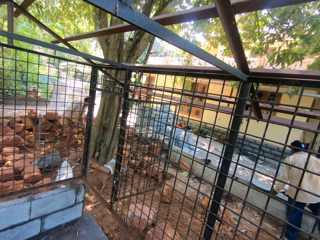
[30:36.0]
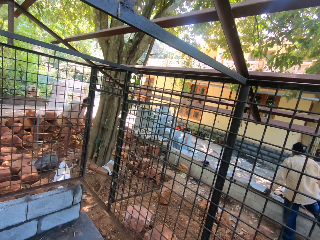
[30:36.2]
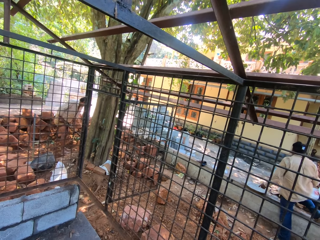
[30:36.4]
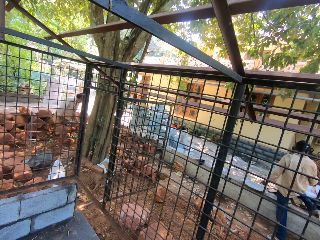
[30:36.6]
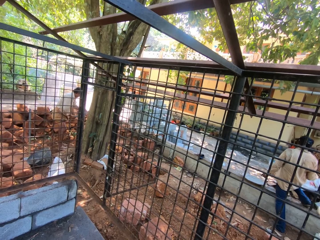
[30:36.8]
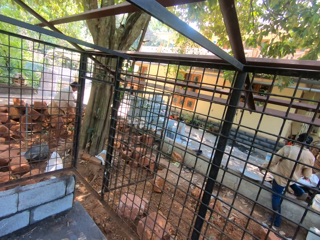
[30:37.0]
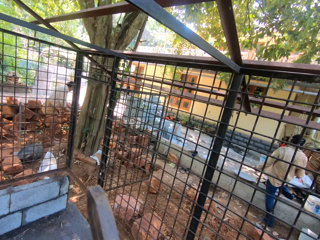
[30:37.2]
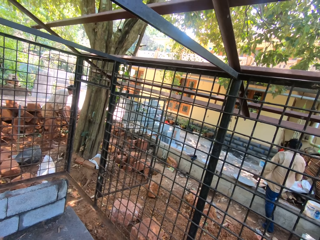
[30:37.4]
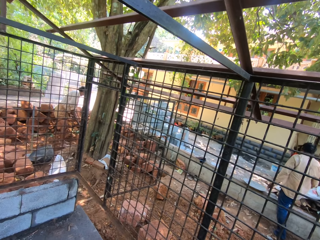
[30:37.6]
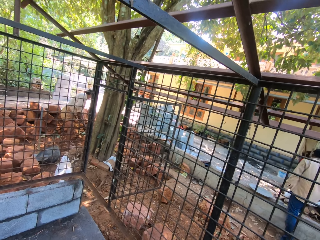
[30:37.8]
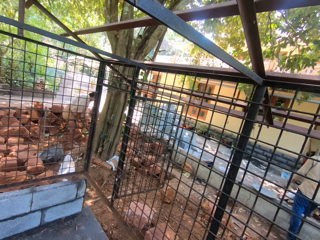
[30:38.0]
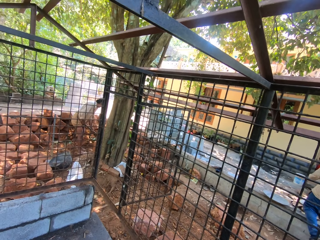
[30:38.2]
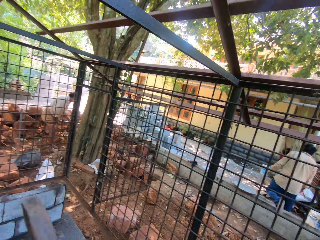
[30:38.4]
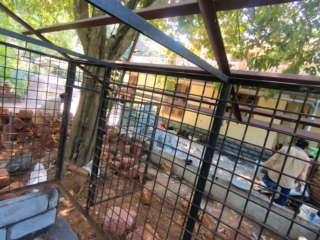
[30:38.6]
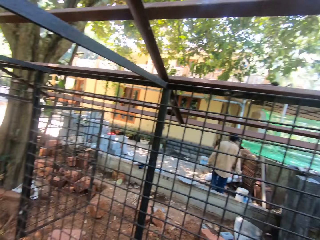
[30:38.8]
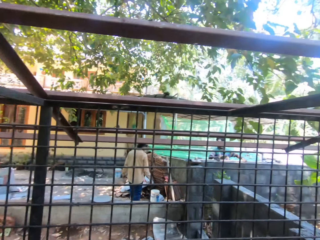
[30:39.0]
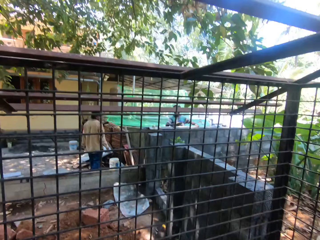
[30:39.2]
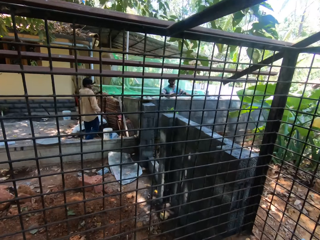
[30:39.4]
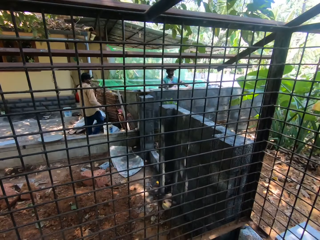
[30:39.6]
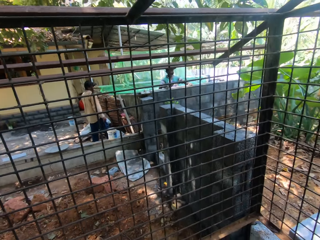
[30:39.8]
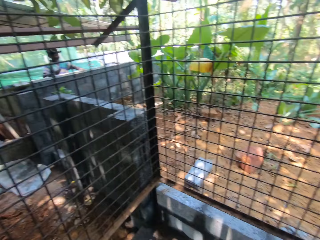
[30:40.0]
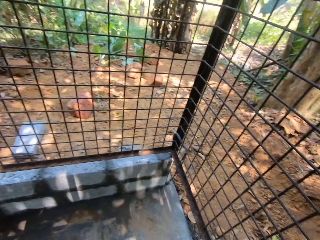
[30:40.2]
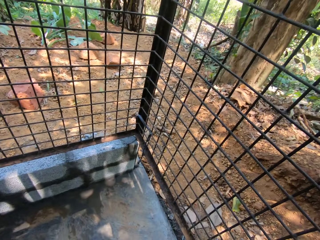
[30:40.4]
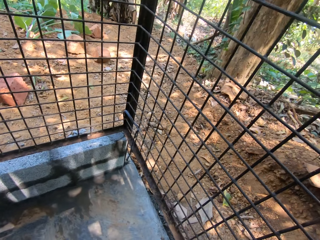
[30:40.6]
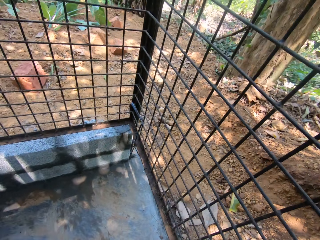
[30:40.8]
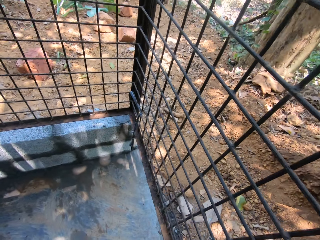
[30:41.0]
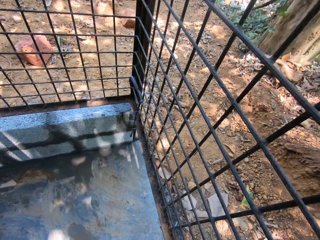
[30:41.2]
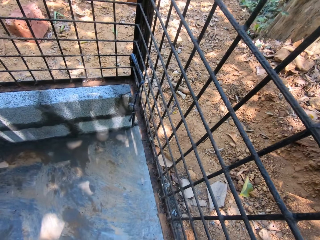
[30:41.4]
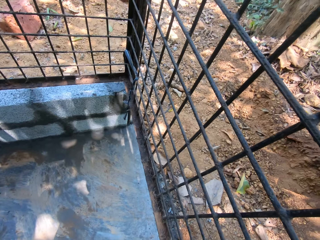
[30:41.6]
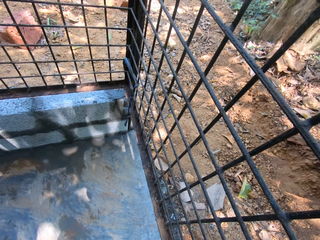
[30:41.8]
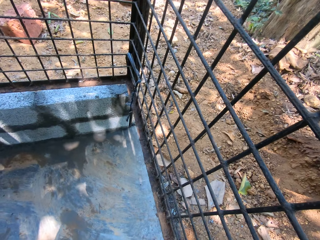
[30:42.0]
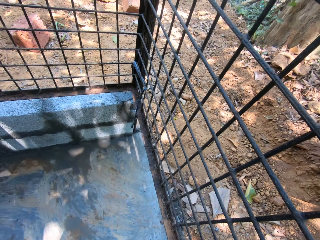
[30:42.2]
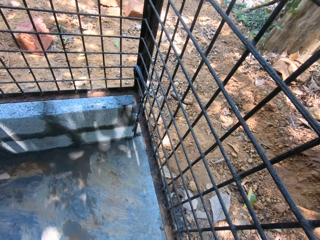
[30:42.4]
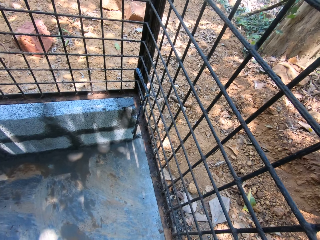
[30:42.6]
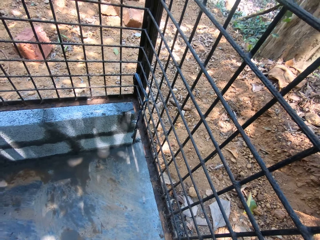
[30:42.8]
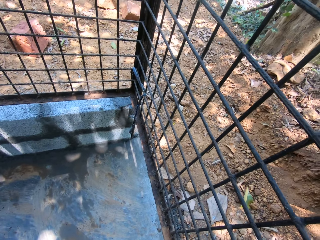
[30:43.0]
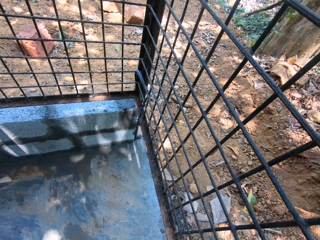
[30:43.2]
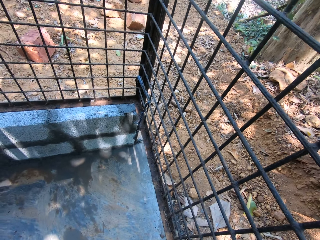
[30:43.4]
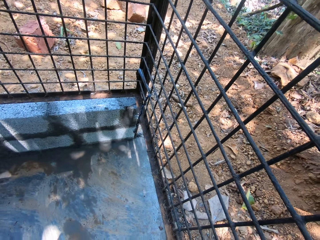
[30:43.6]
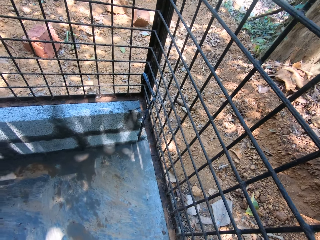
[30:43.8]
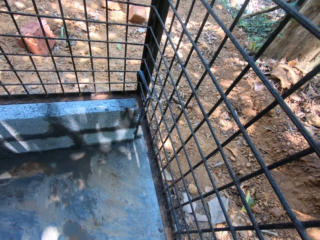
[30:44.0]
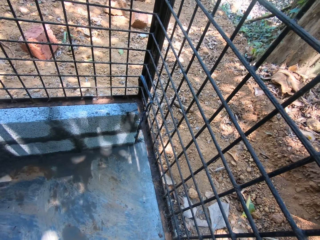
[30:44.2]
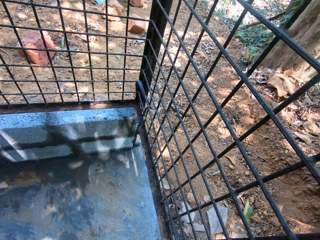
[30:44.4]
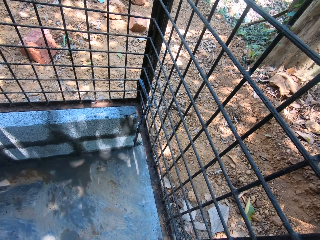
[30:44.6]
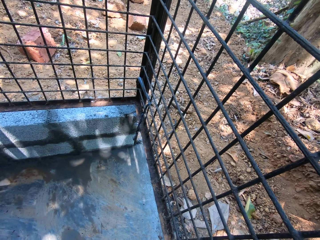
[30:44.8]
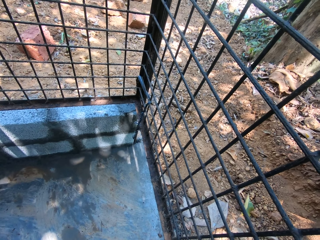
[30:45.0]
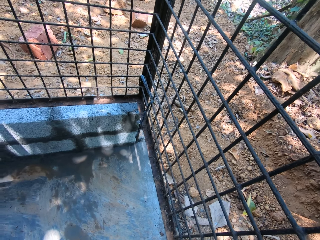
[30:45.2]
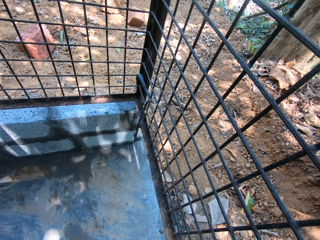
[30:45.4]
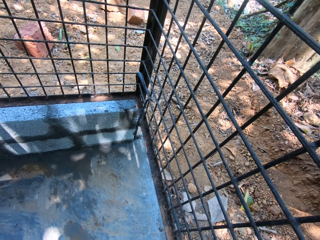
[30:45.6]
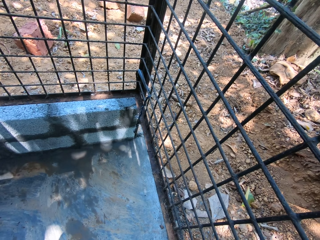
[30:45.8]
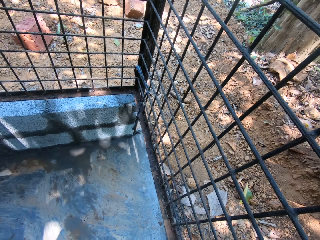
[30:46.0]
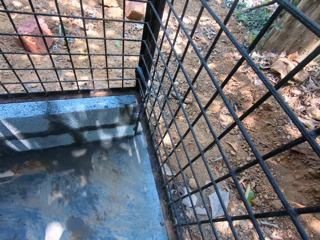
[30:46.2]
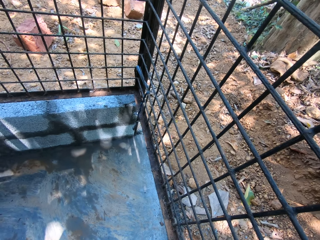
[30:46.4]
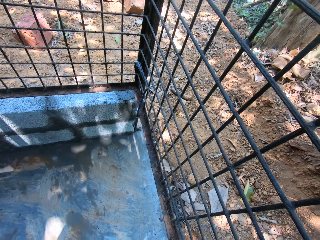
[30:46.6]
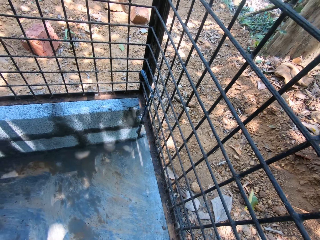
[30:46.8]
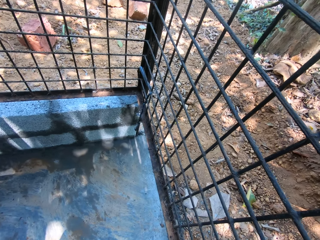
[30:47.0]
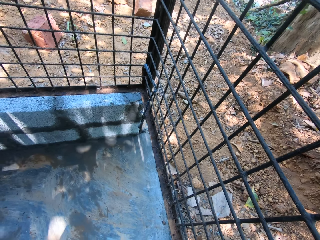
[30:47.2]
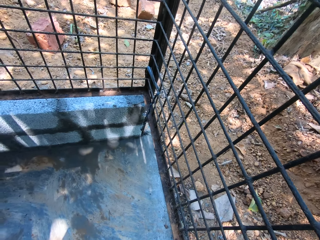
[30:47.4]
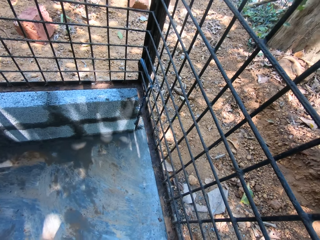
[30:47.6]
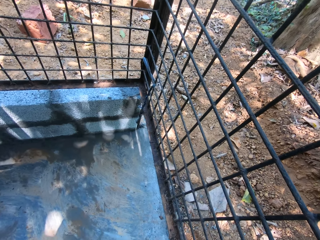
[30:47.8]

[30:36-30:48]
The camera wearer rubs the wire mesh with a scouring brush.

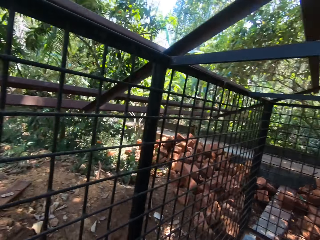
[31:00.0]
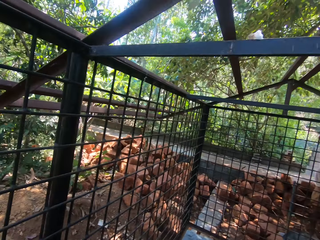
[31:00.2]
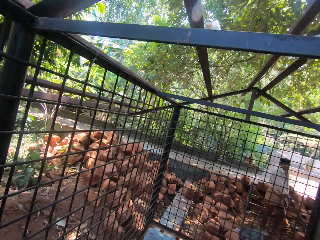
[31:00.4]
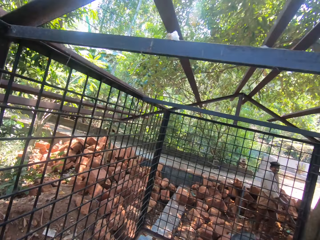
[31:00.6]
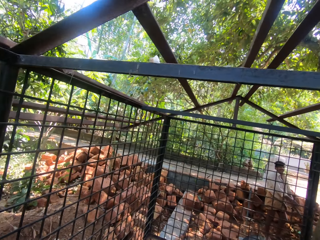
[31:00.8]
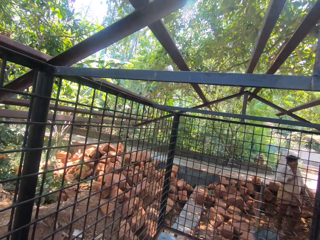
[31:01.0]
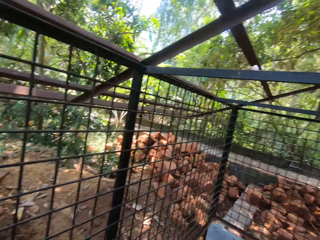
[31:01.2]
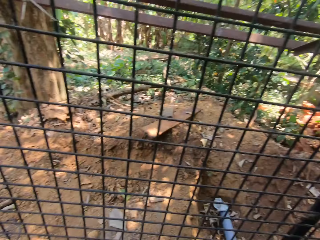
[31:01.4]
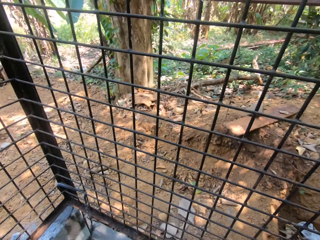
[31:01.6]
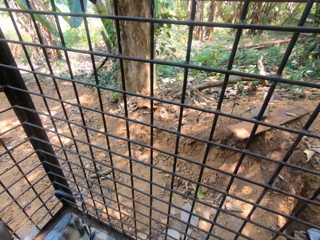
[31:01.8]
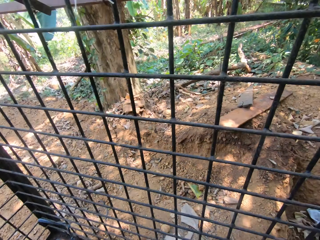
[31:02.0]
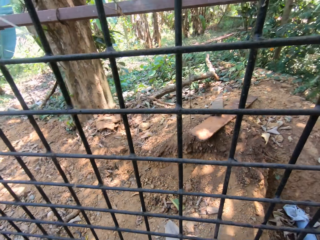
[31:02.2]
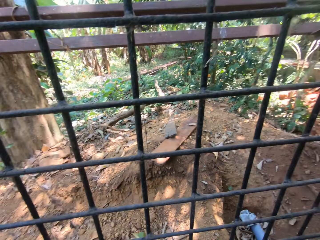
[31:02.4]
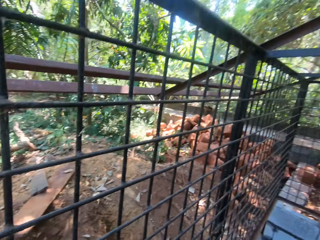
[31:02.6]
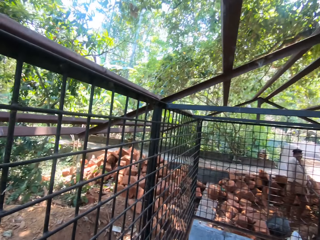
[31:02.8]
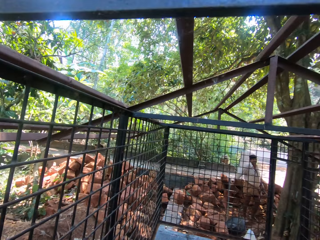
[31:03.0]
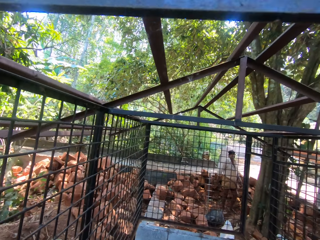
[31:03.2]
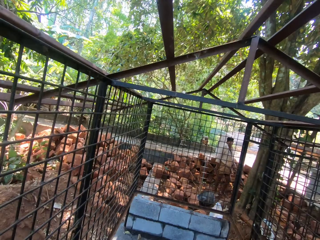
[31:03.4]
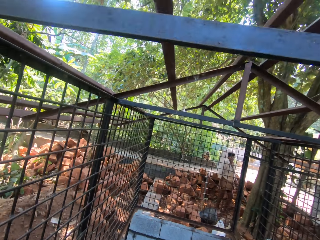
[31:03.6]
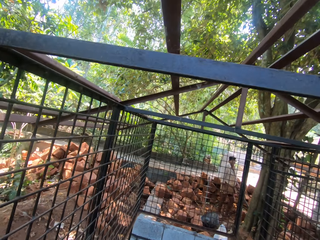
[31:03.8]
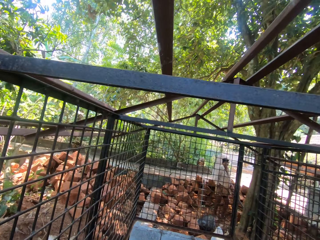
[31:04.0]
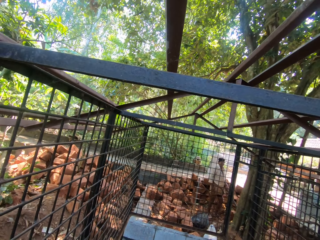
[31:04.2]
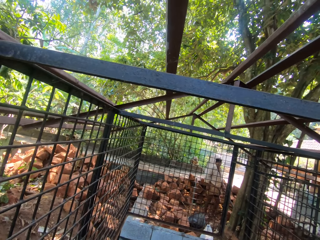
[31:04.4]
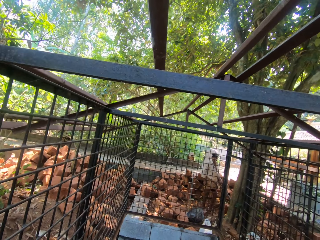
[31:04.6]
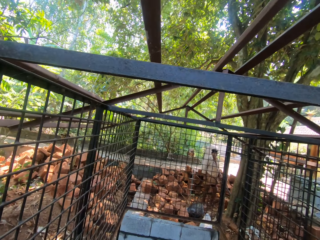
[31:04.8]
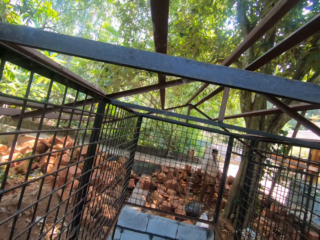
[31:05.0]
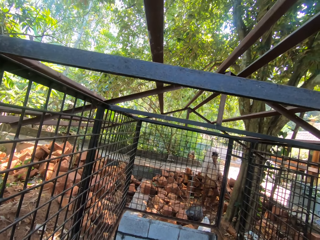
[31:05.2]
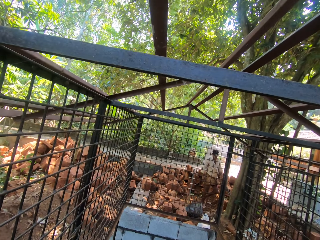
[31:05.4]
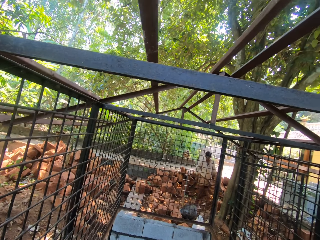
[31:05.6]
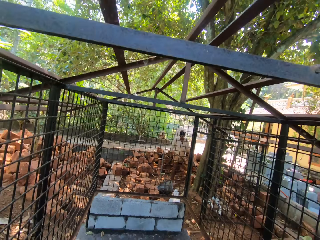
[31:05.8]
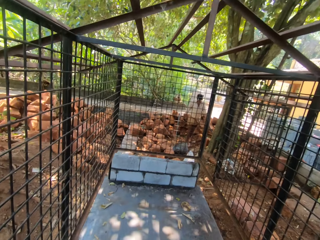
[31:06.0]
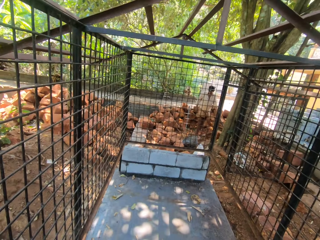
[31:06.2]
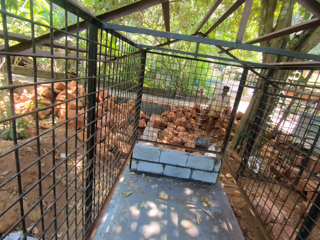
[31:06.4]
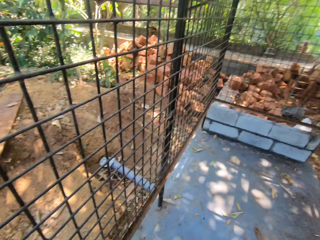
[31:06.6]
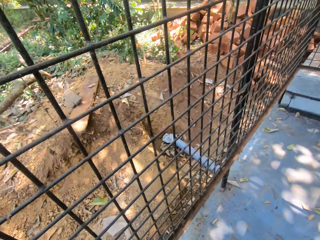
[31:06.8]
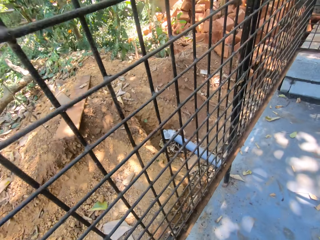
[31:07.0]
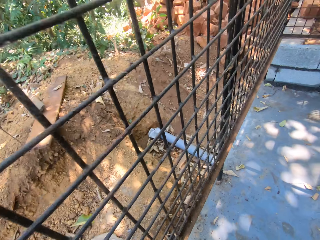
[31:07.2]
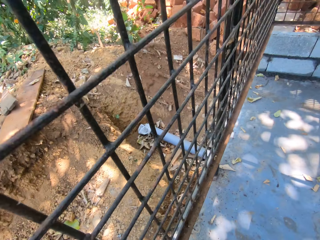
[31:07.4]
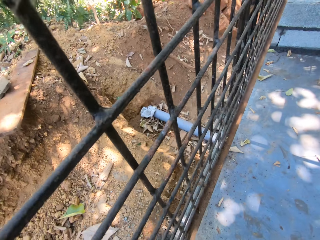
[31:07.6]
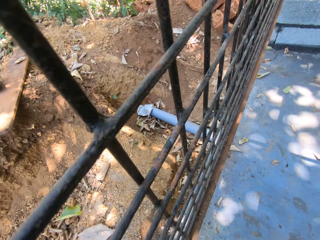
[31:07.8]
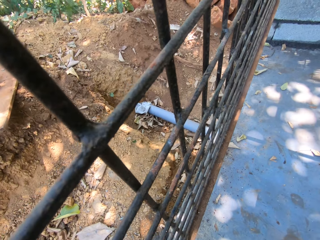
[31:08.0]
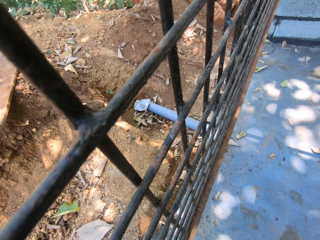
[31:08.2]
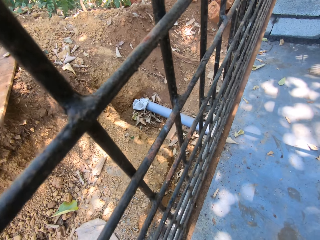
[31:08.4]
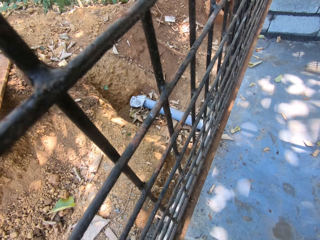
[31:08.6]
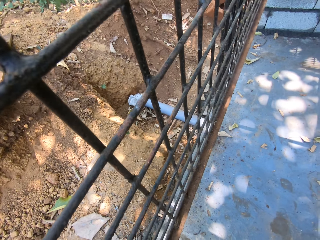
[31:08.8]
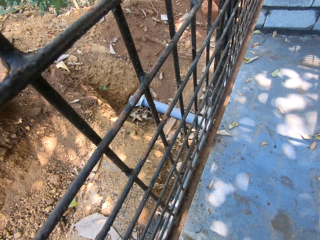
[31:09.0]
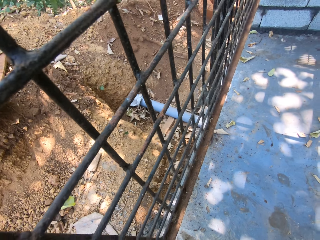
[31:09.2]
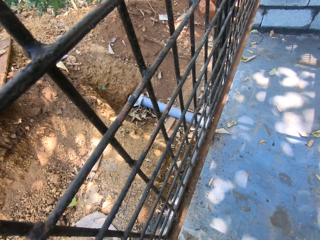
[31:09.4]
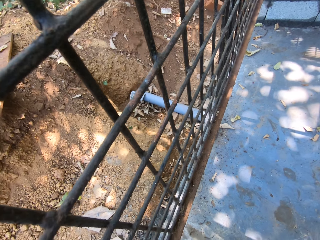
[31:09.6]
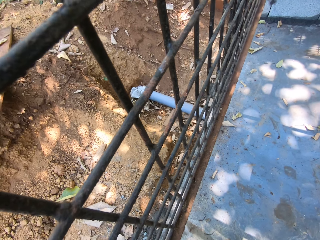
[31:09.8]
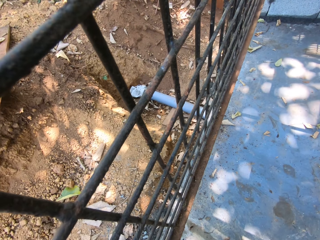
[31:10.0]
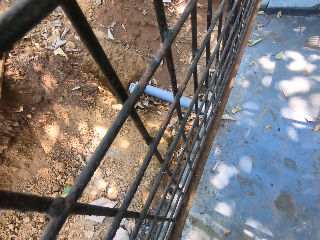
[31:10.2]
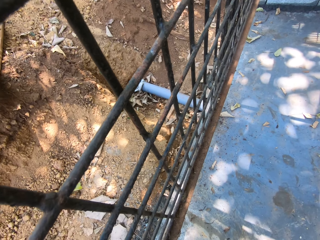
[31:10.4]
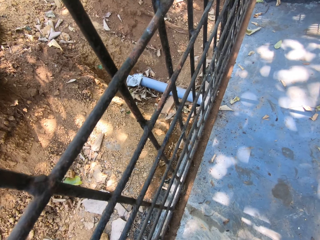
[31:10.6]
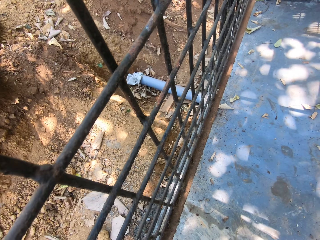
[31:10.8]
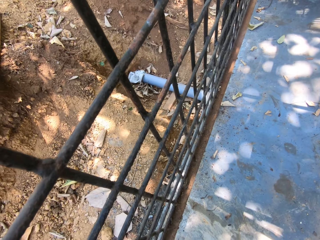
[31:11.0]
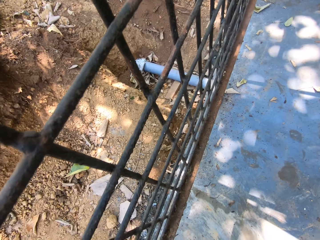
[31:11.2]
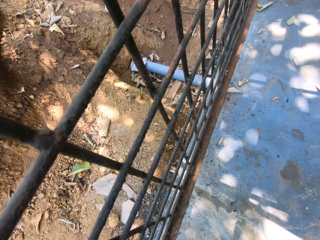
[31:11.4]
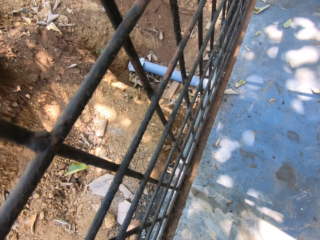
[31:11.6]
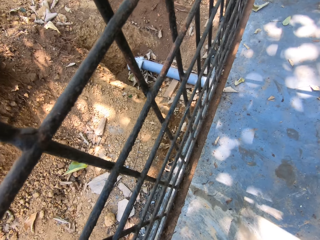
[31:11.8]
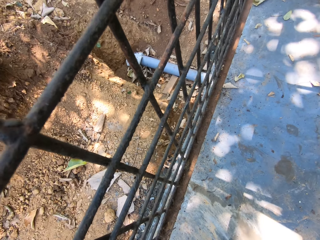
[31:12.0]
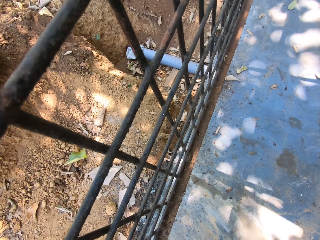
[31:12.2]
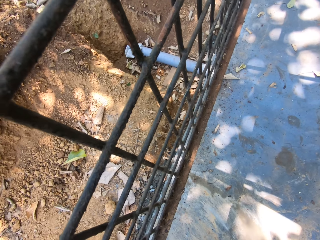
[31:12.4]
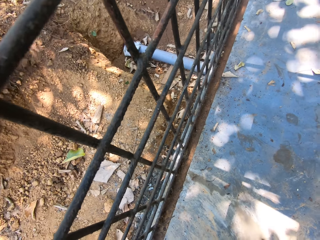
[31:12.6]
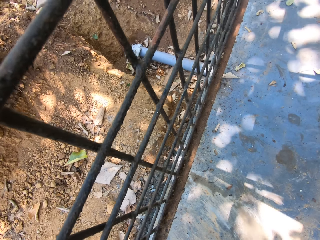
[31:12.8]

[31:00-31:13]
The camera wearer looks around the wire mesh cage. They interact with people. They rub the wire mesh with a scouring brush.
